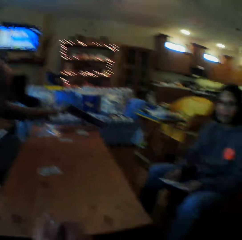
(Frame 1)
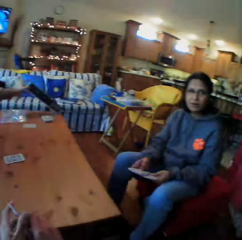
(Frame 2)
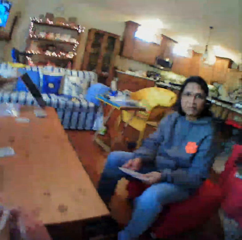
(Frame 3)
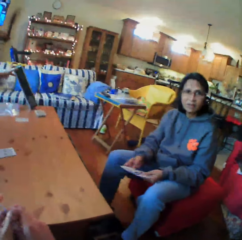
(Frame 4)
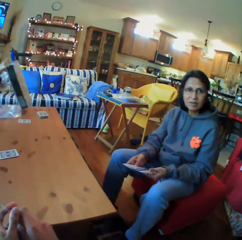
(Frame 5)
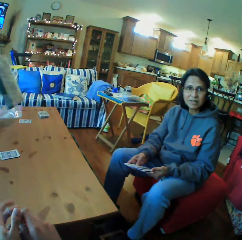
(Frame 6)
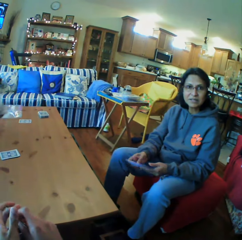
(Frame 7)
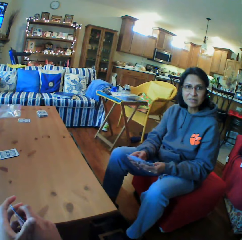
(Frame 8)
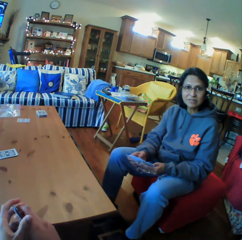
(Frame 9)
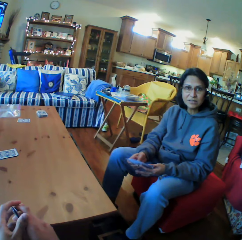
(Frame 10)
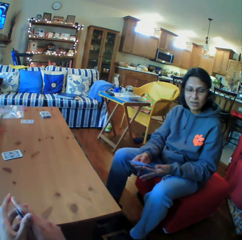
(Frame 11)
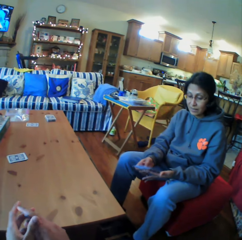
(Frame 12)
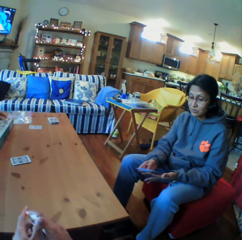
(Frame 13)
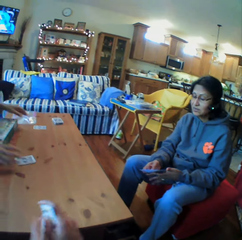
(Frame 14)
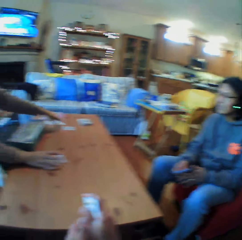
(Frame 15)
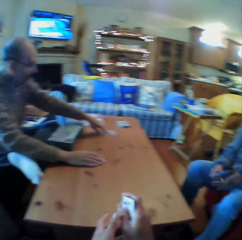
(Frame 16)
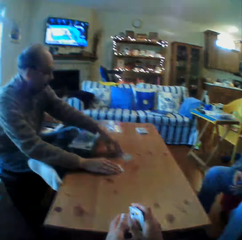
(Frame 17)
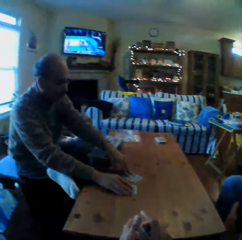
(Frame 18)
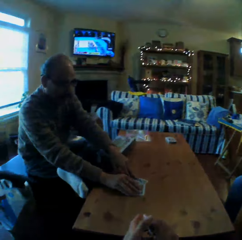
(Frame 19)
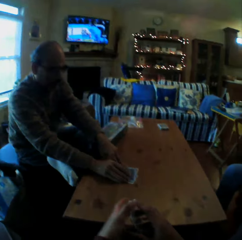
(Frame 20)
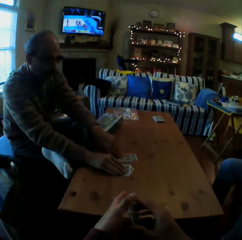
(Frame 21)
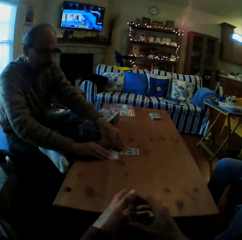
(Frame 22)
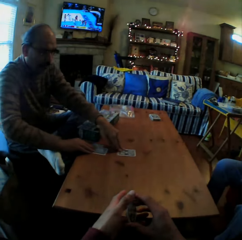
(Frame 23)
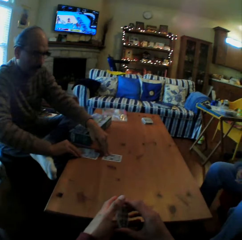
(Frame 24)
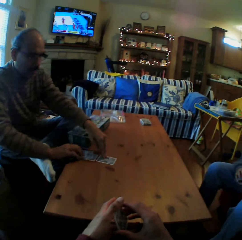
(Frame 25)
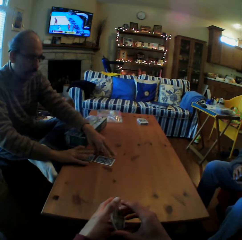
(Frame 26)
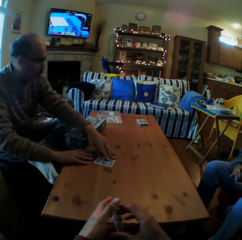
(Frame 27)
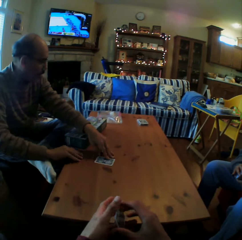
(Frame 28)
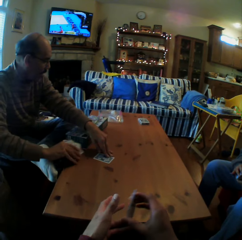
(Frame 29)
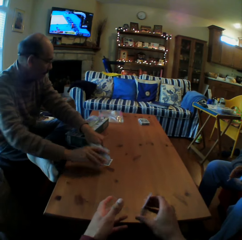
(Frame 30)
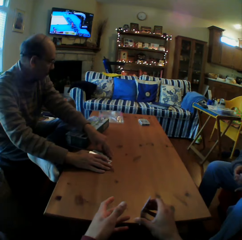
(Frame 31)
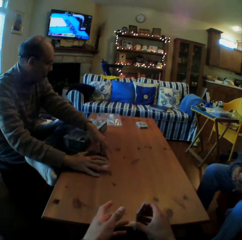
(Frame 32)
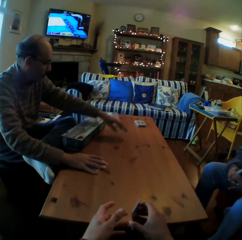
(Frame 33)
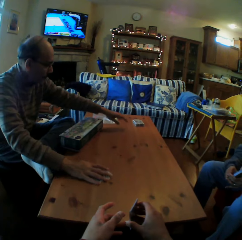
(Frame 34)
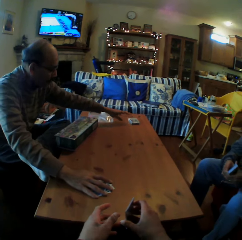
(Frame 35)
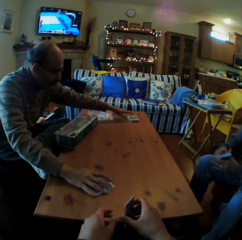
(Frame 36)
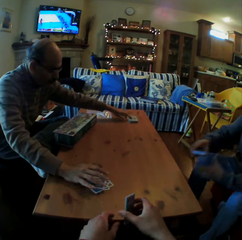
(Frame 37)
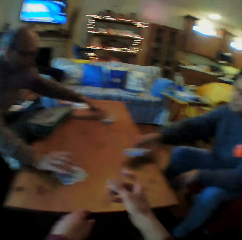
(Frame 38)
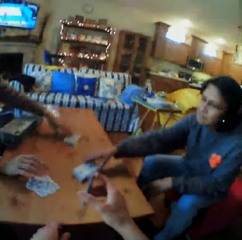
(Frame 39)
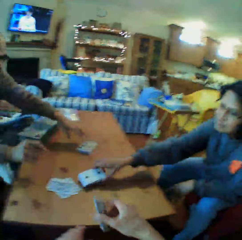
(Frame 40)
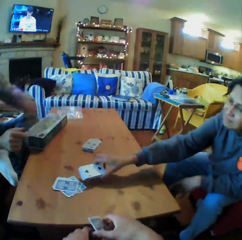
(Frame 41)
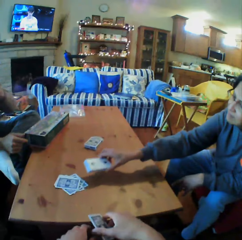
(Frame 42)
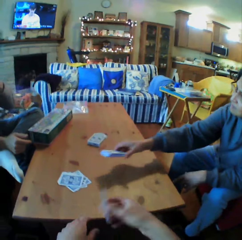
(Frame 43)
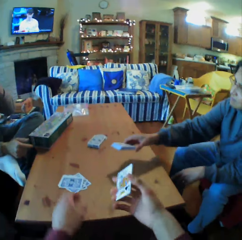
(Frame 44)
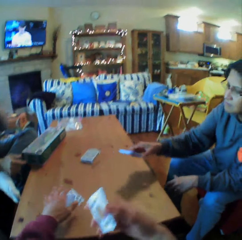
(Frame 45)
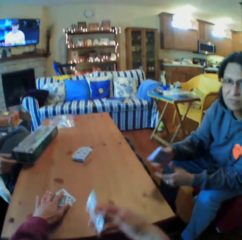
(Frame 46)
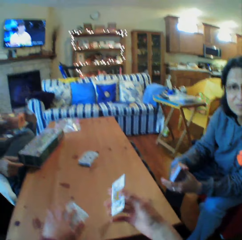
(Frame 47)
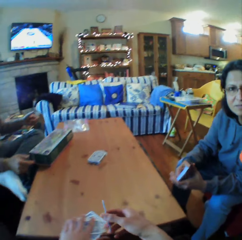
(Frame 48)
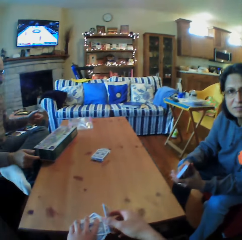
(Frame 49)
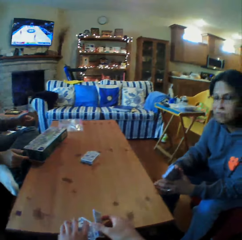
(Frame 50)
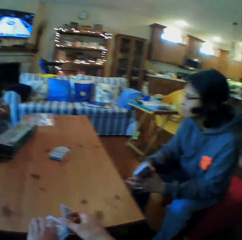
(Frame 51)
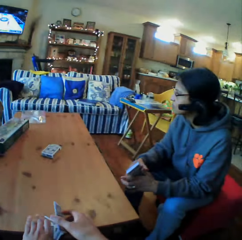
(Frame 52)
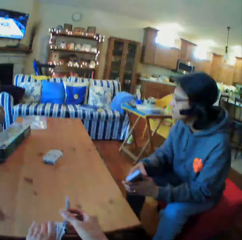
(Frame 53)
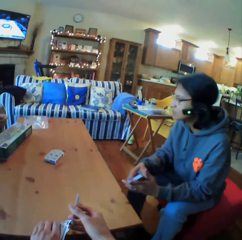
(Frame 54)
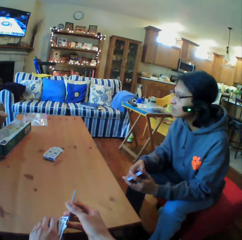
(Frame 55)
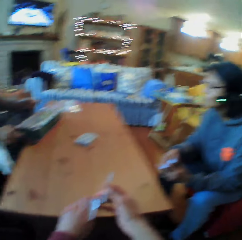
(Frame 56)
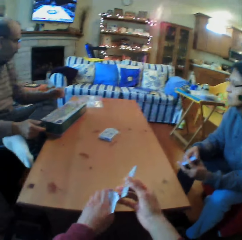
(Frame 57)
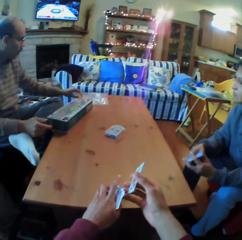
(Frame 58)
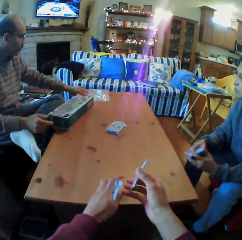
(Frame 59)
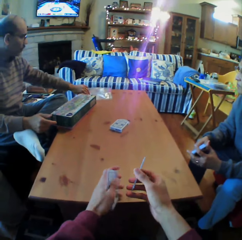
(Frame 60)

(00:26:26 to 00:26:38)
A man picks up the box. The camera wearer looks at a woman. The woman talks. The man pushes the cards on the table. The woman puts the cards on the table. The camera wearer talks.

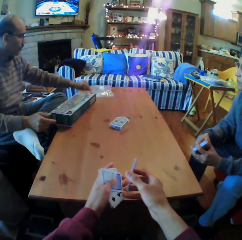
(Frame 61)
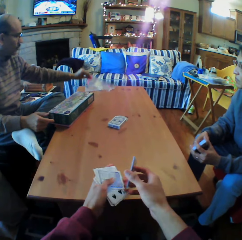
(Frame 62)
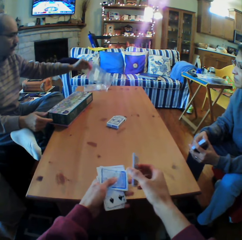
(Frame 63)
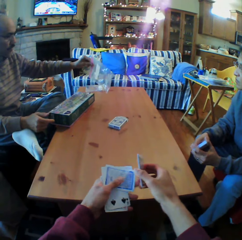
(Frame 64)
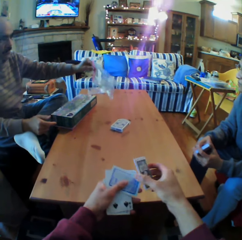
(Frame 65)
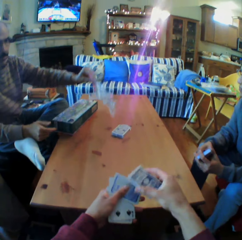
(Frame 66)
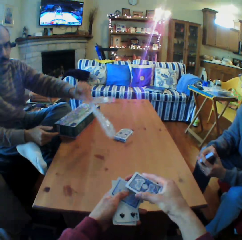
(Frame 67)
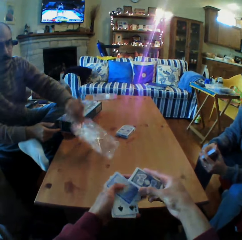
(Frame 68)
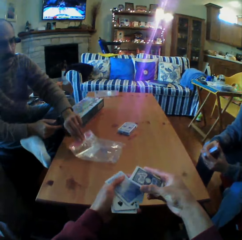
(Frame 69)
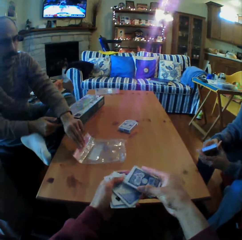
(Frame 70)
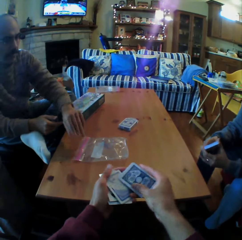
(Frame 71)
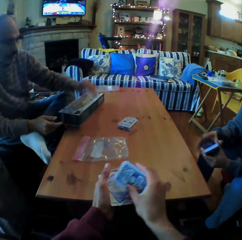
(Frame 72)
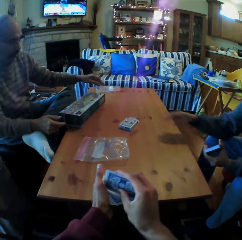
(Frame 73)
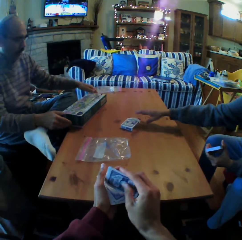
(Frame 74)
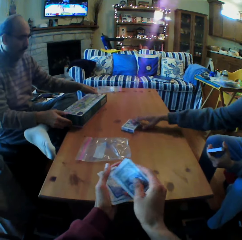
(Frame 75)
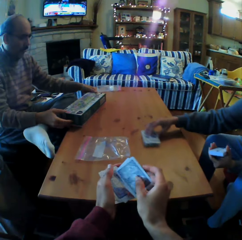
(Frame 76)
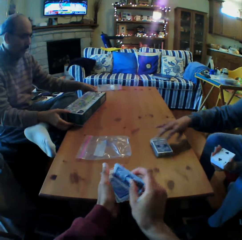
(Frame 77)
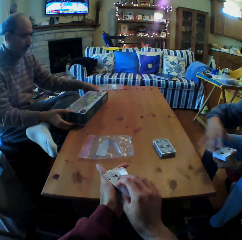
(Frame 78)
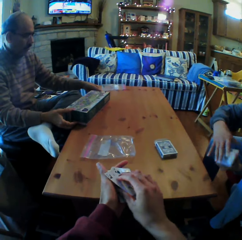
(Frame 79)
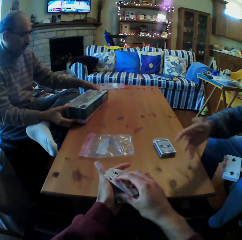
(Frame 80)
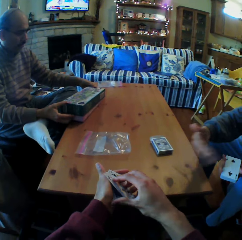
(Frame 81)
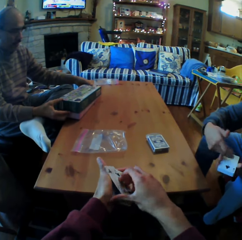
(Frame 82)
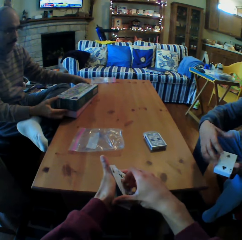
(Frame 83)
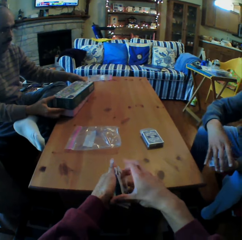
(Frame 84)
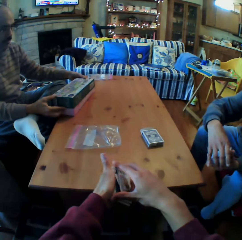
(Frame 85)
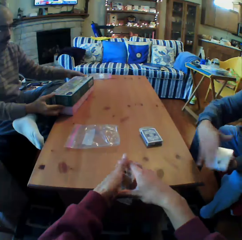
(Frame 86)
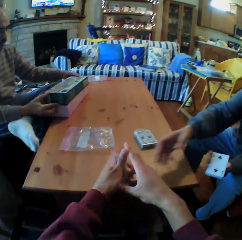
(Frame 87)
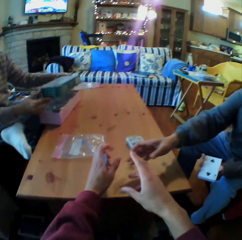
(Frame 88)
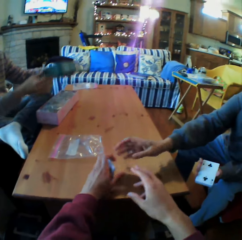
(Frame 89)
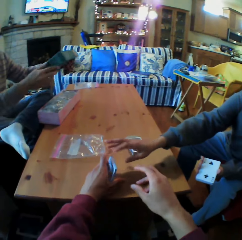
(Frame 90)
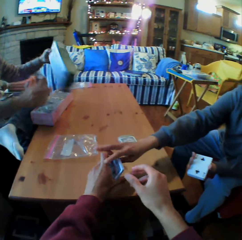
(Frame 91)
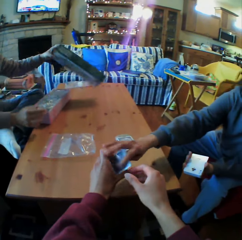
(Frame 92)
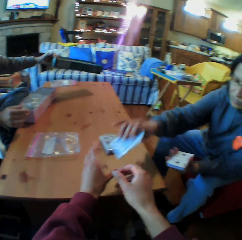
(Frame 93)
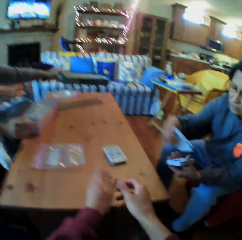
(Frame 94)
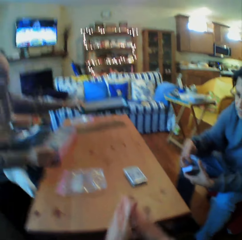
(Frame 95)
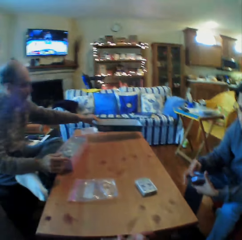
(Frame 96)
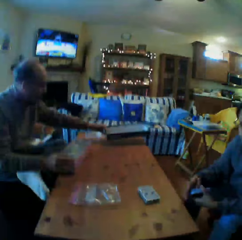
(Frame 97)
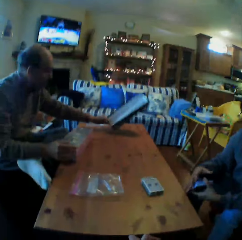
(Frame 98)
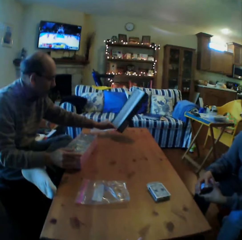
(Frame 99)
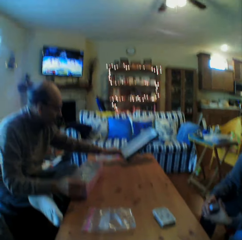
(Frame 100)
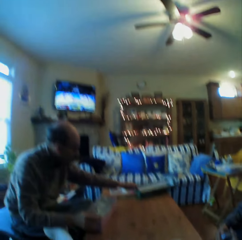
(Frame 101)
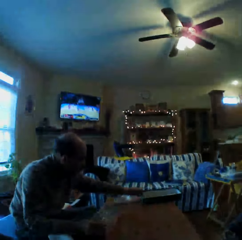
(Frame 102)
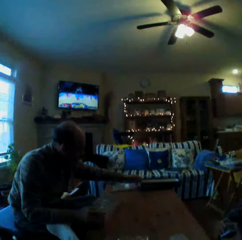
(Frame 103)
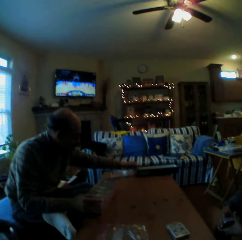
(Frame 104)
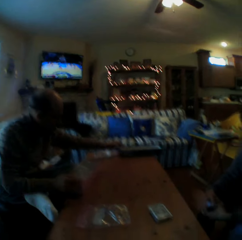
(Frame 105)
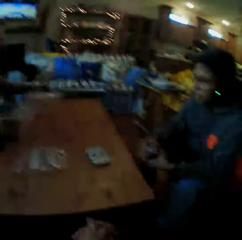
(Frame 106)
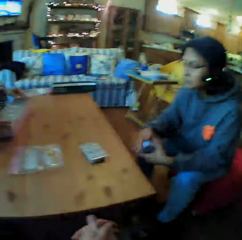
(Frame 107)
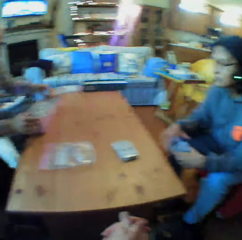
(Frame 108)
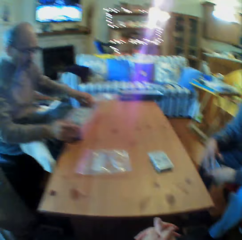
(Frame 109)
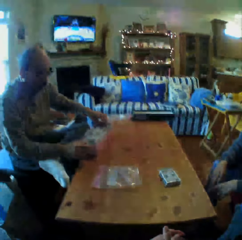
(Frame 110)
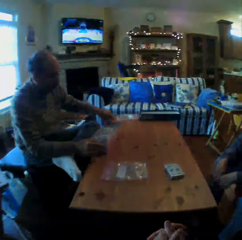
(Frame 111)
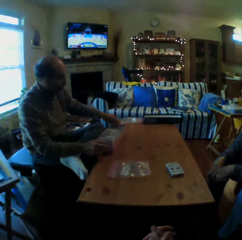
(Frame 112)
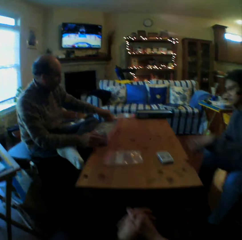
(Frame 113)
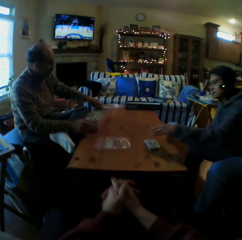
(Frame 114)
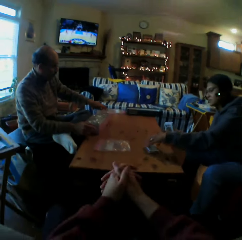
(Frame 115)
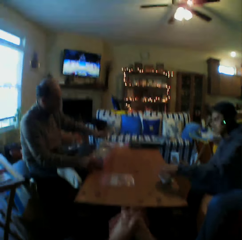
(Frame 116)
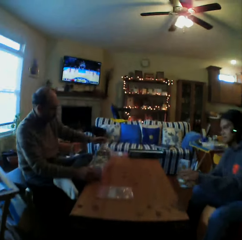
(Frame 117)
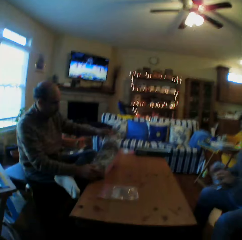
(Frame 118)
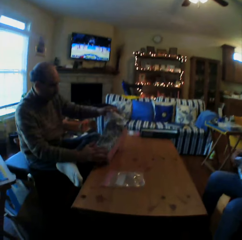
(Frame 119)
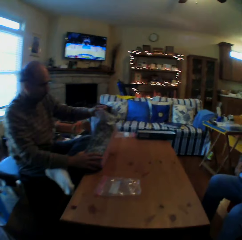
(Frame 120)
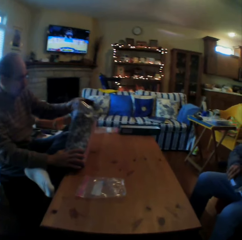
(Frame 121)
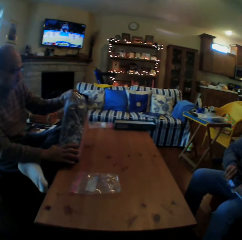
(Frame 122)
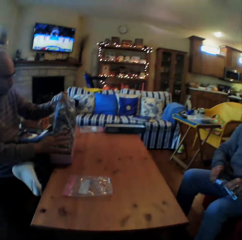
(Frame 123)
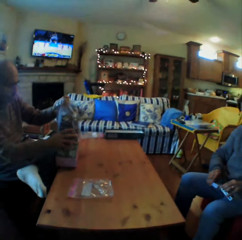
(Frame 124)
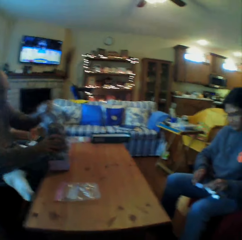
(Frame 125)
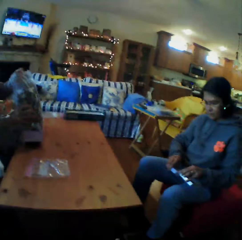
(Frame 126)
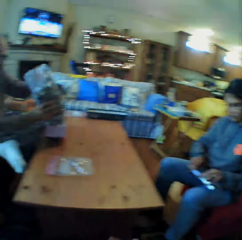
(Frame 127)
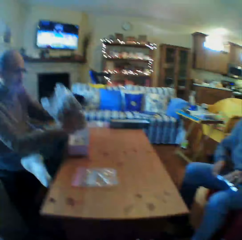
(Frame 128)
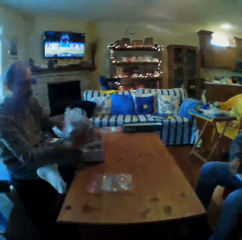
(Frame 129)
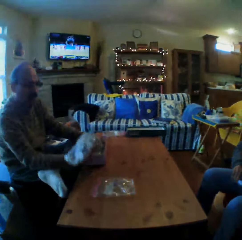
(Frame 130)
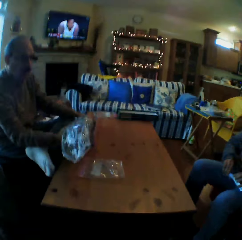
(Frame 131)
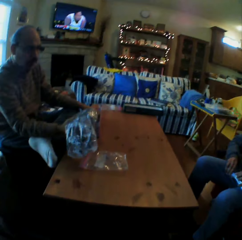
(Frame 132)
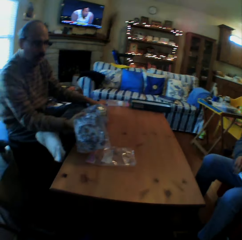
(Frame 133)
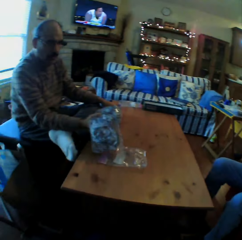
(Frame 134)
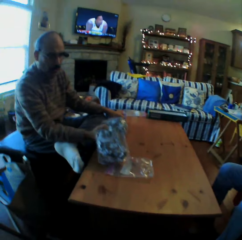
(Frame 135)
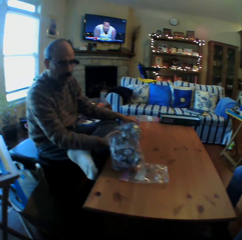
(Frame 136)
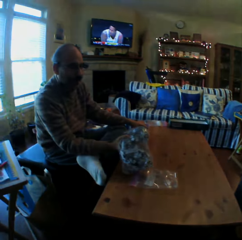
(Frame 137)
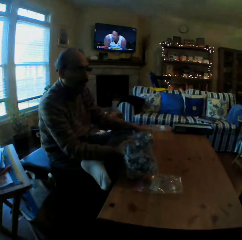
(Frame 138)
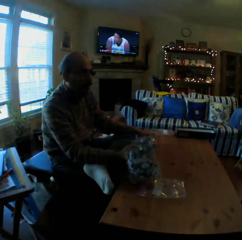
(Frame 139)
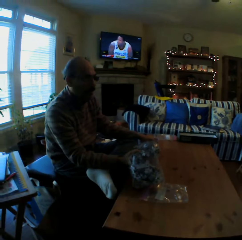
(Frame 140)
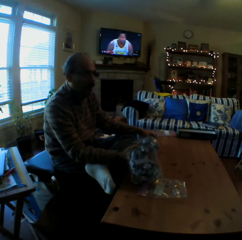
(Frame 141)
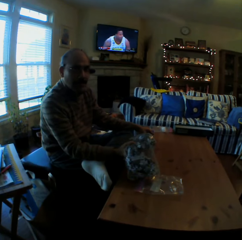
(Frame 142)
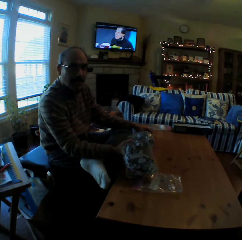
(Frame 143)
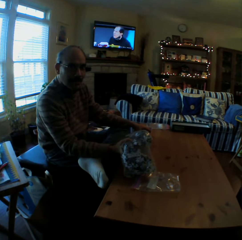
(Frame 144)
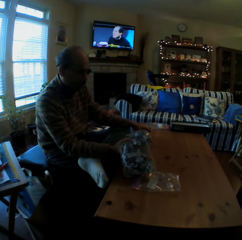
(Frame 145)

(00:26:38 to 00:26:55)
A man picks up the paper. The man puts the piece of paper on the table. A woman takes the card box. The camera wearer gives the cards to the woman. The woman picks up the cards. The man puts the box on the table. The woman picks up the card box and puts the cards in the box.
